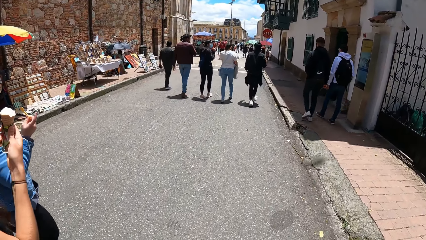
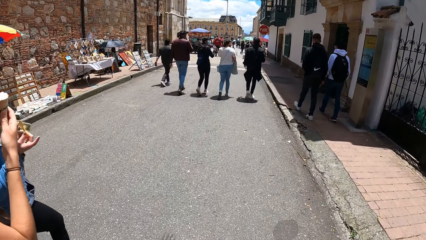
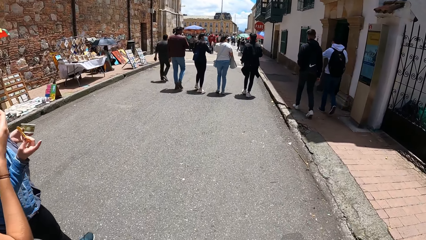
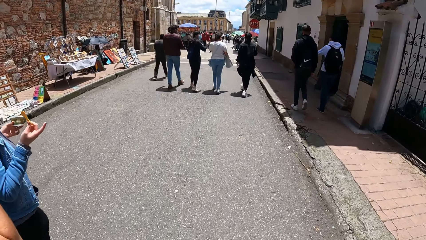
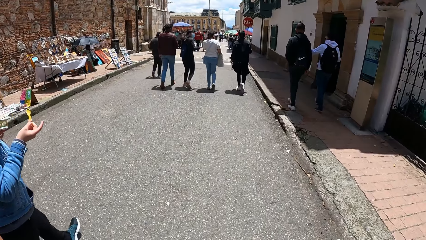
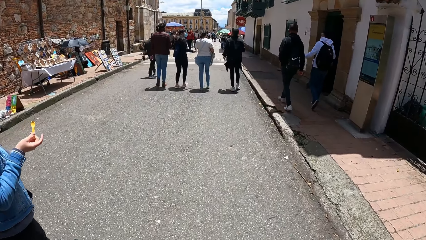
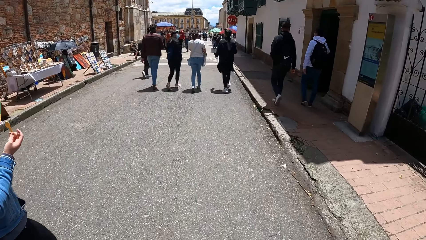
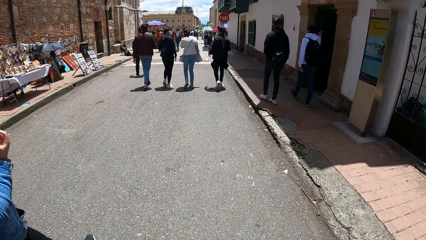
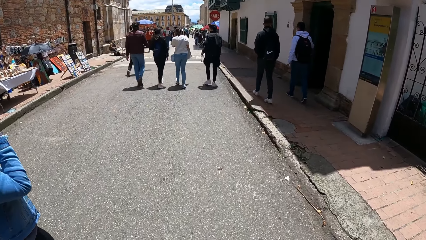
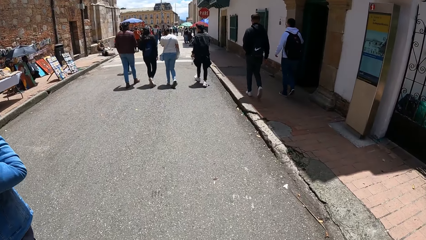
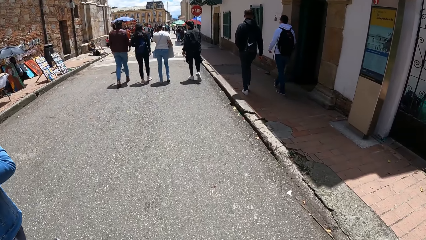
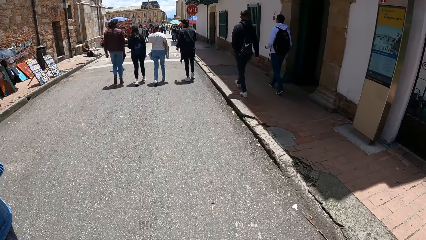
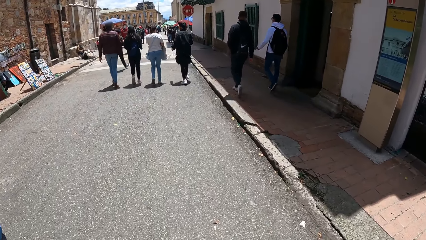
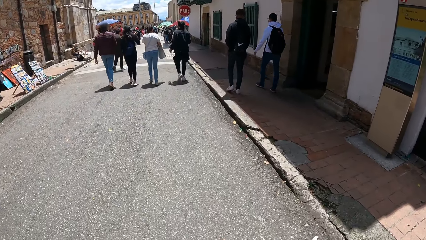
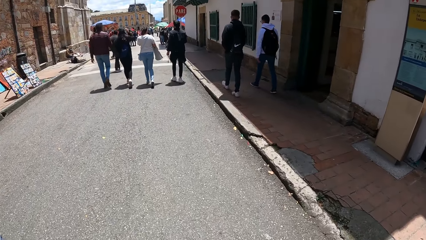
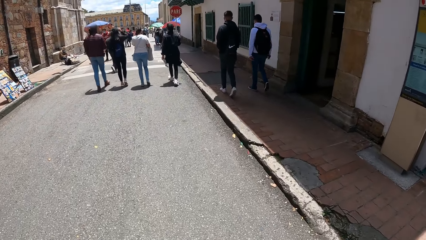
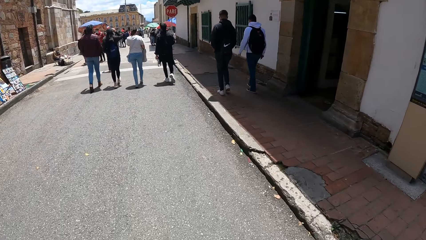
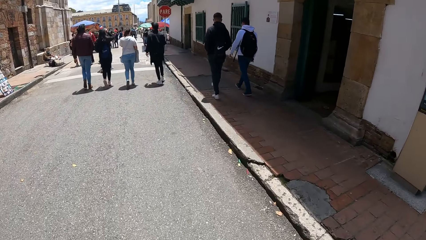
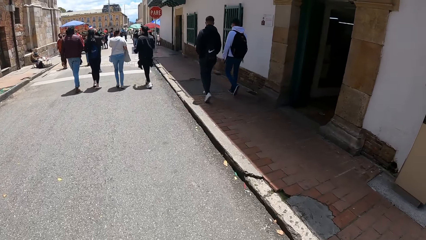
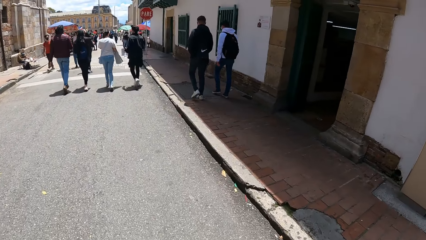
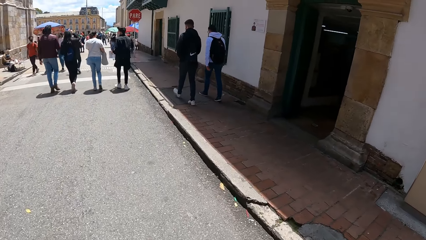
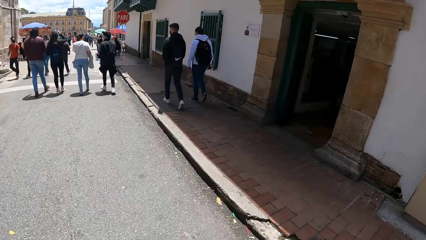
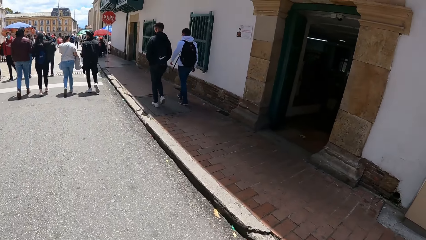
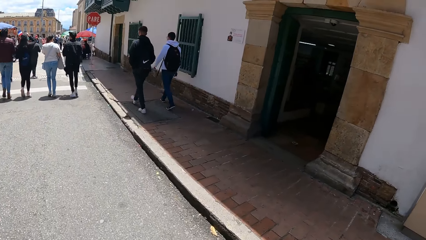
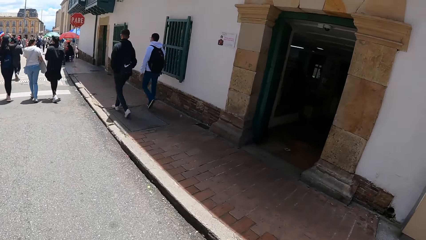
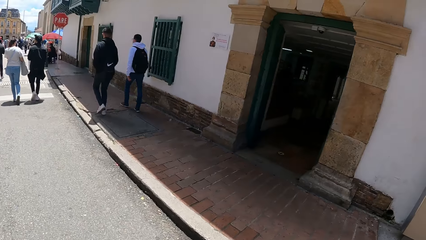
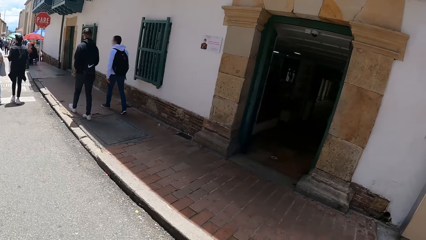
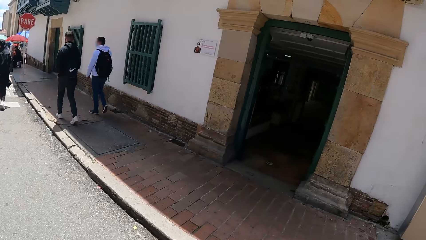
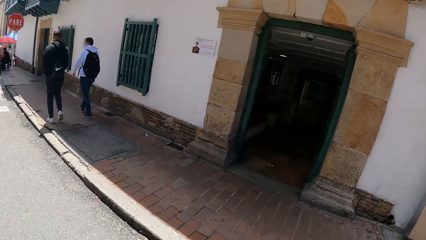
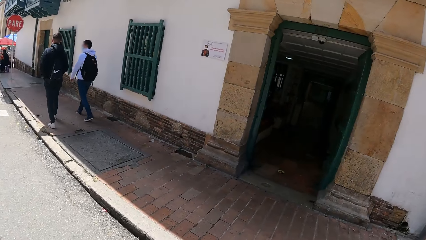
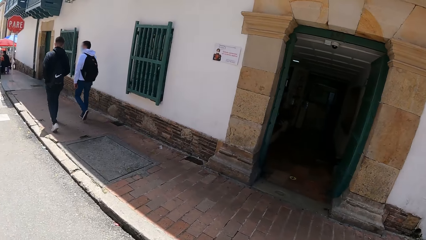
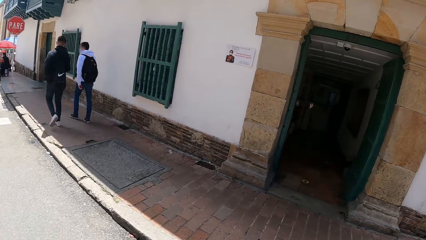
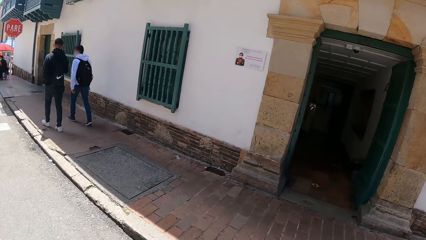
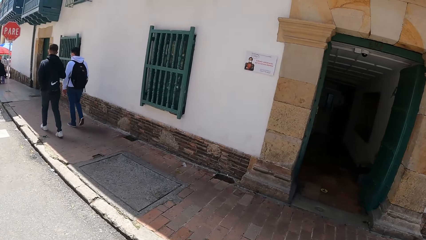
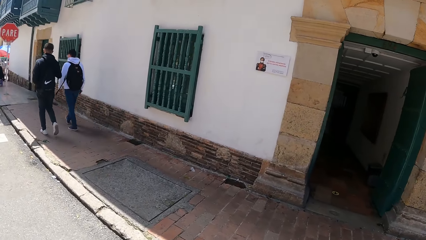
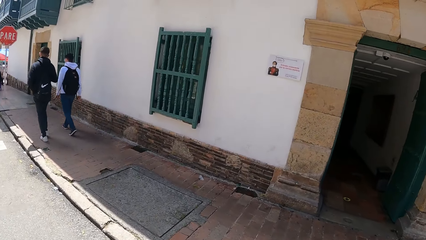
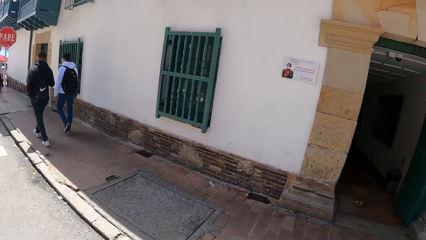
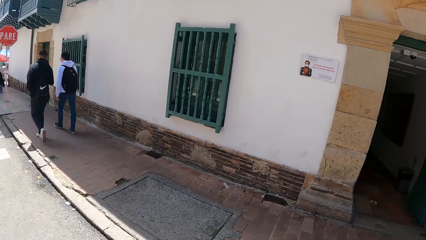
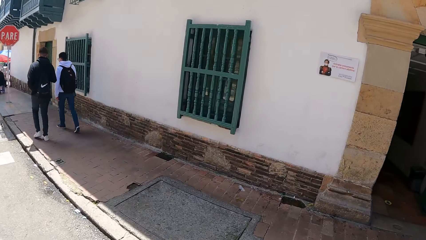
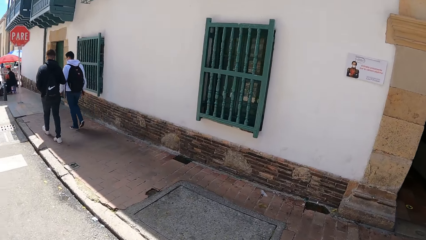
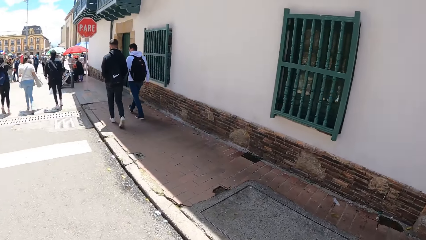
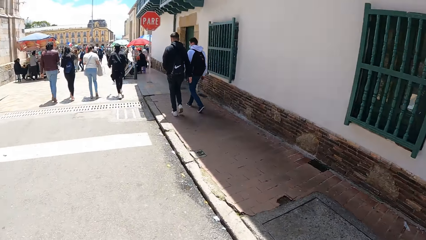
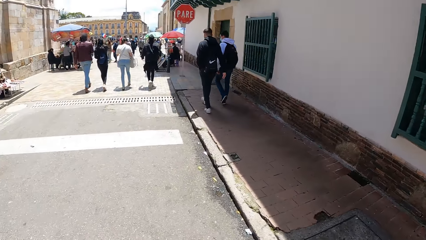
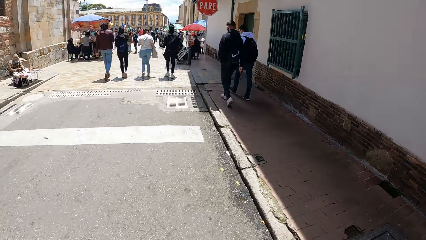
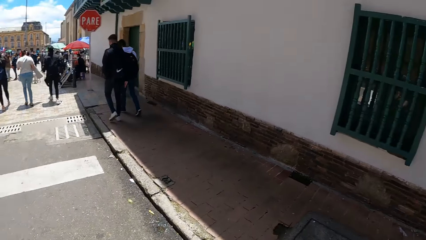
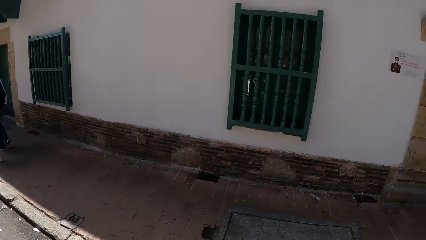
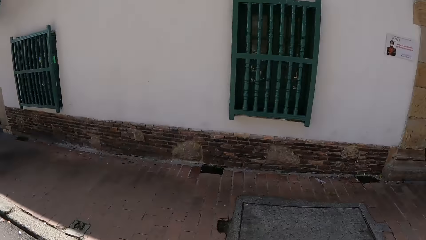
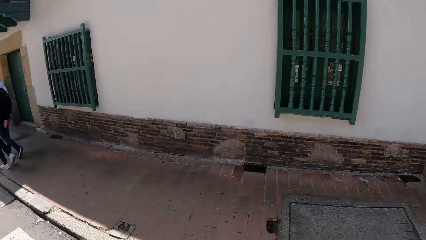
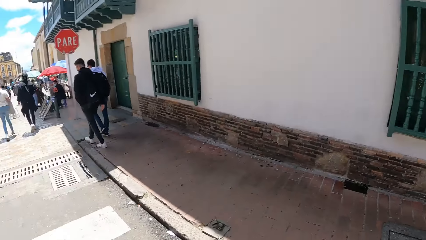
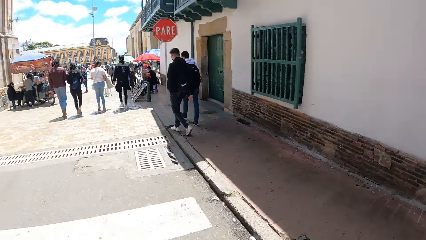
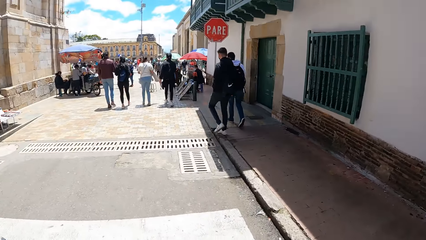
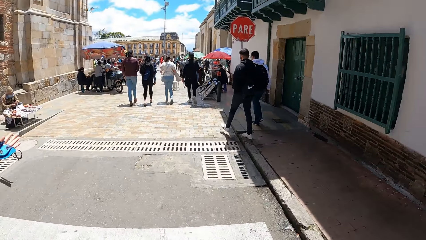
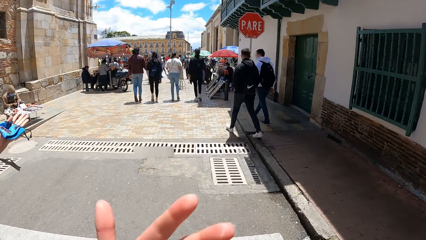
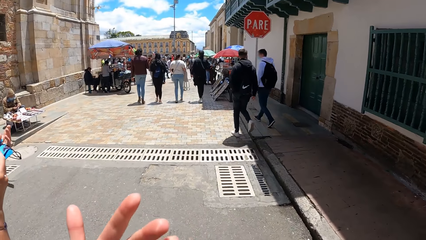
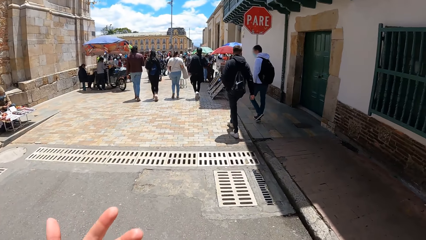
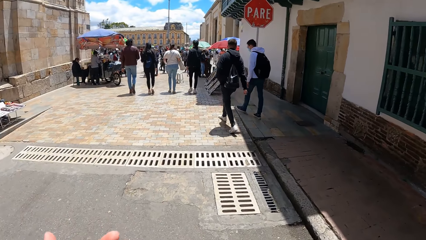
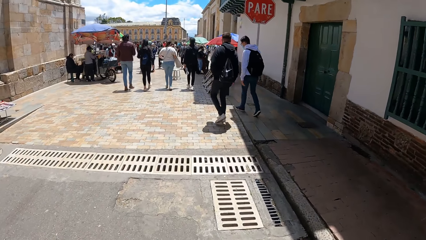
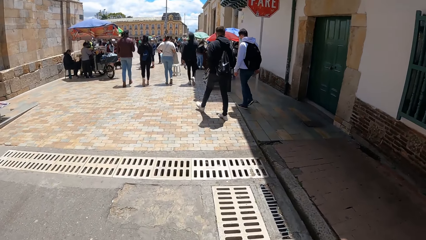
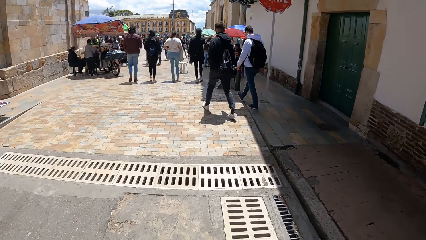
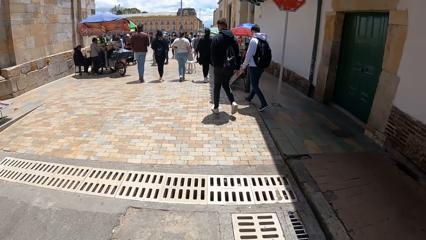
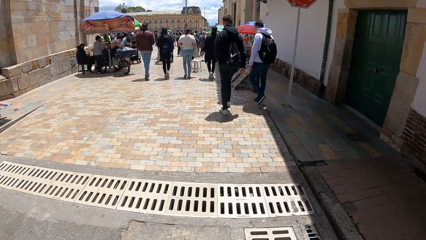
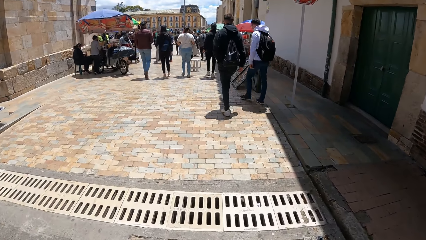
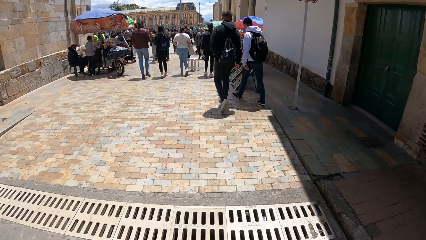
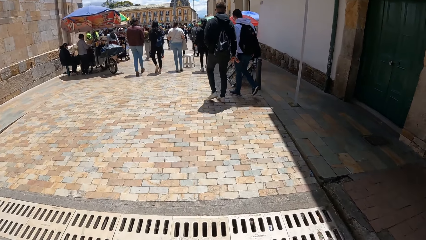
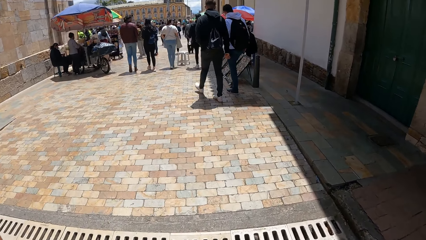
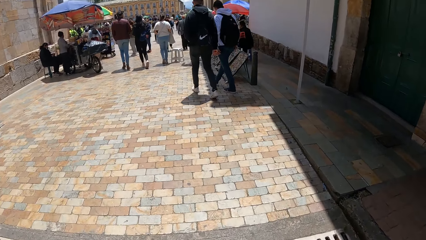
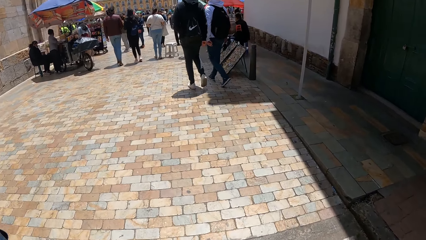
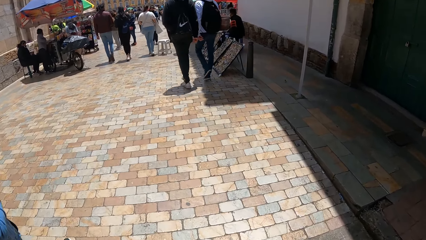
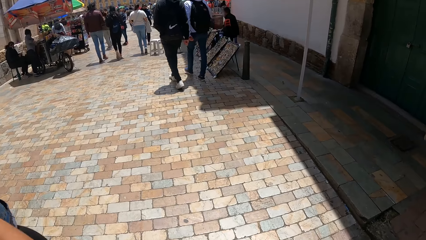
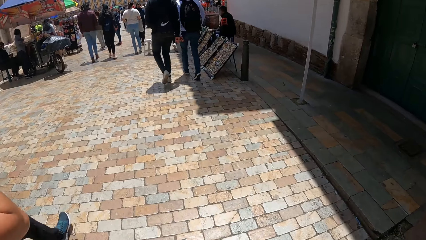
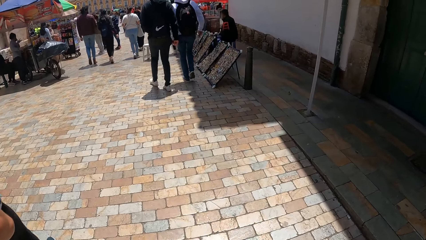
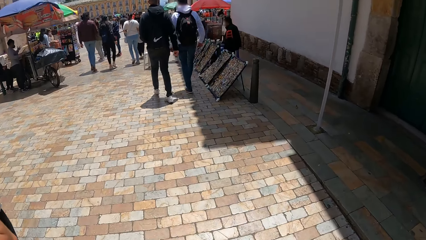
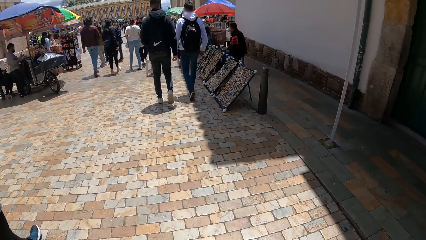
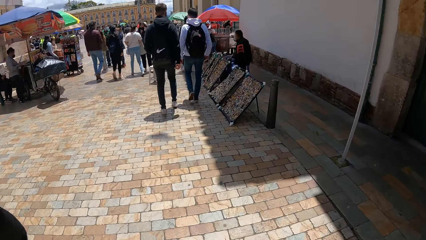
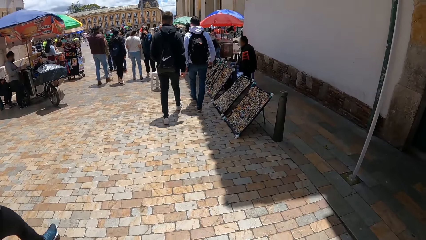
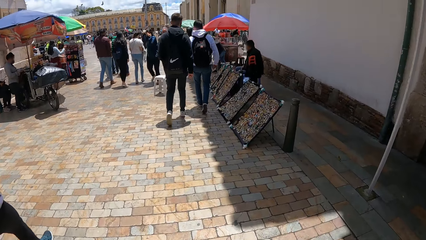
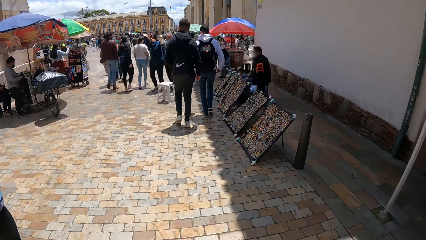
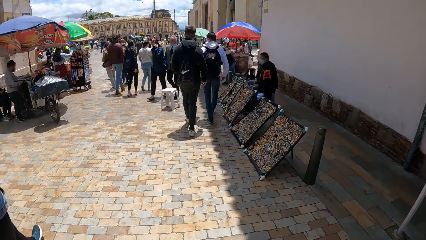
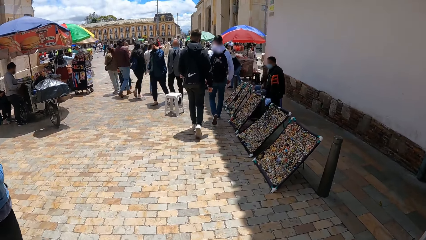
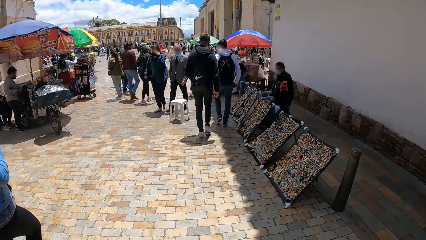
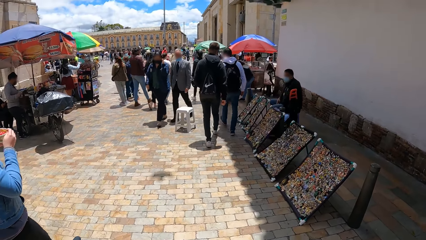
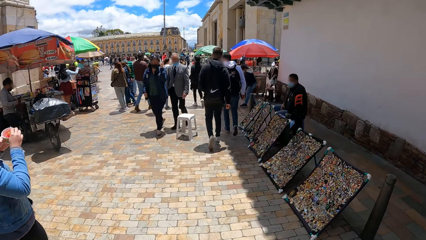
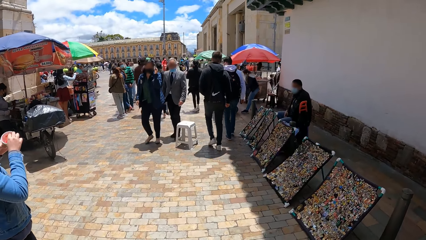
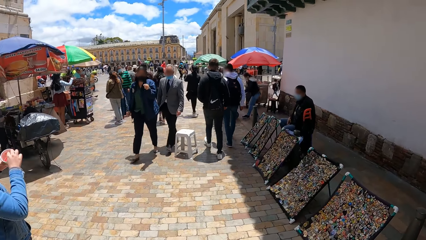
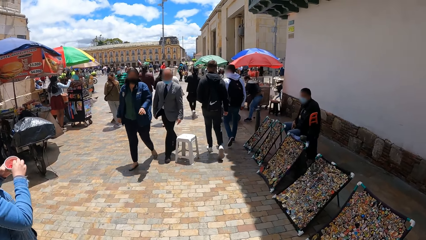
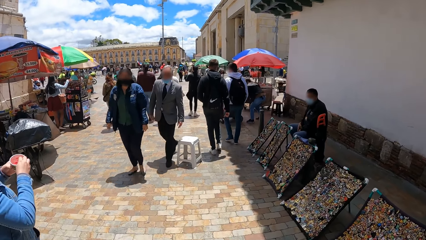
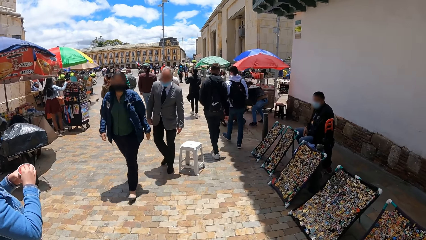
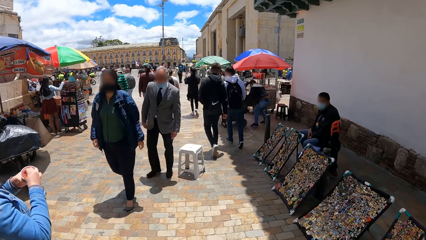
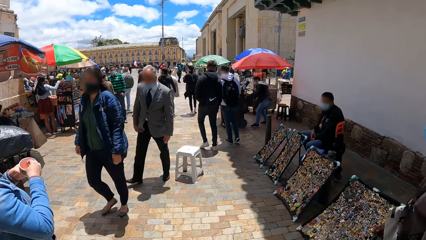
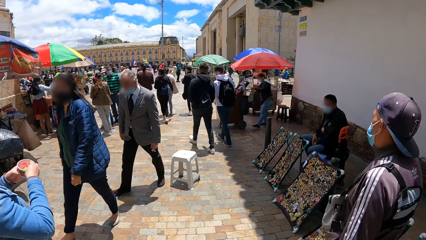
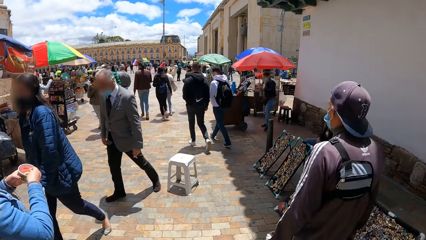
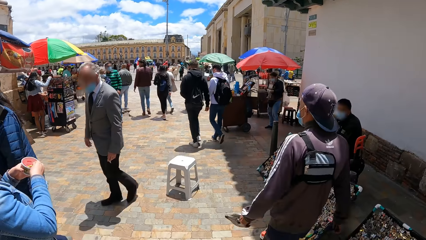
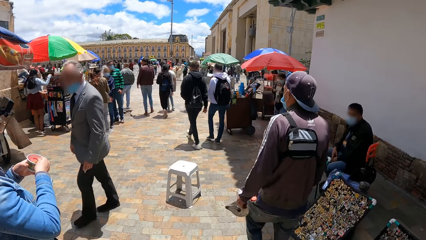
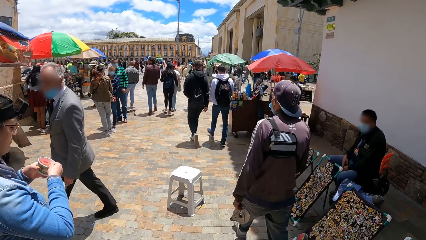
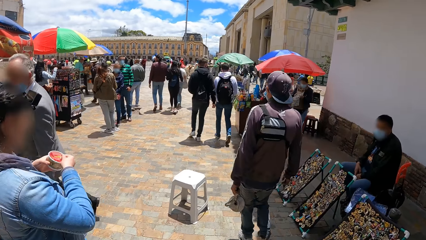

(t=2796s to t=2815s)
A woman holds an ice cream. The camera wearer walks on tarmac. They look at a building. They look at pedestrians. They look at the building. They look at the pedestrians. They move a hand. They walk between buildings. Another woman takes ice cream from the cup in her left hand with the spoon in her right hand.
